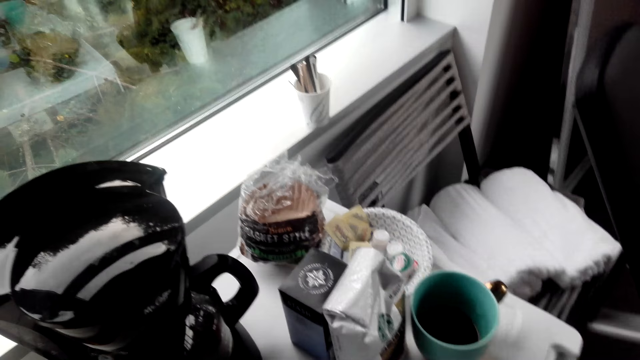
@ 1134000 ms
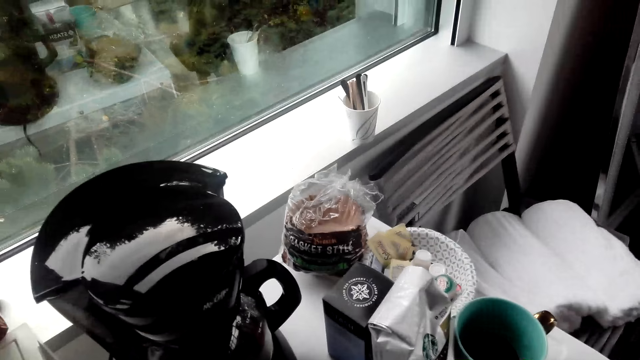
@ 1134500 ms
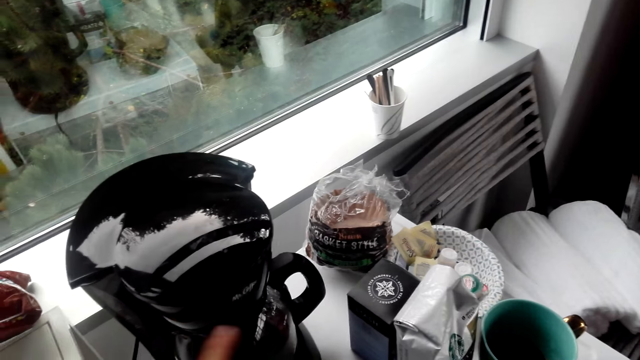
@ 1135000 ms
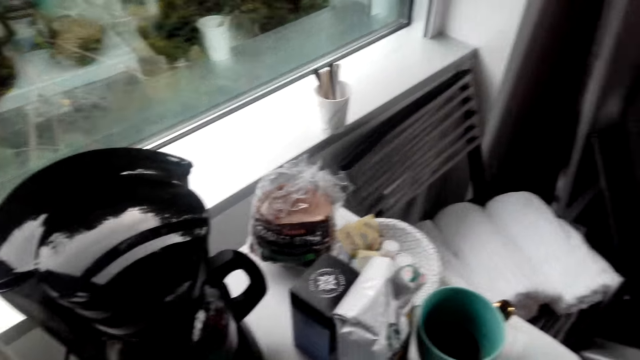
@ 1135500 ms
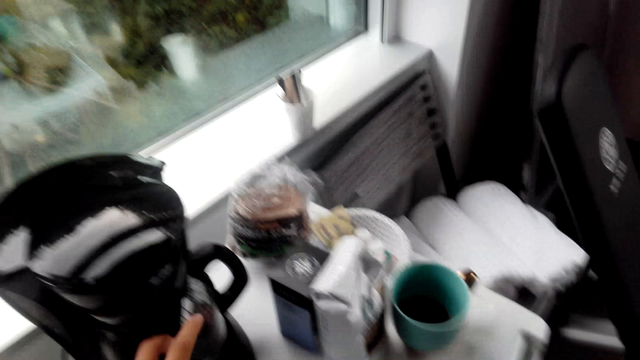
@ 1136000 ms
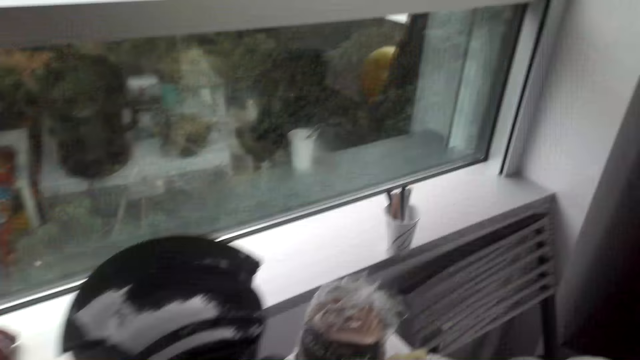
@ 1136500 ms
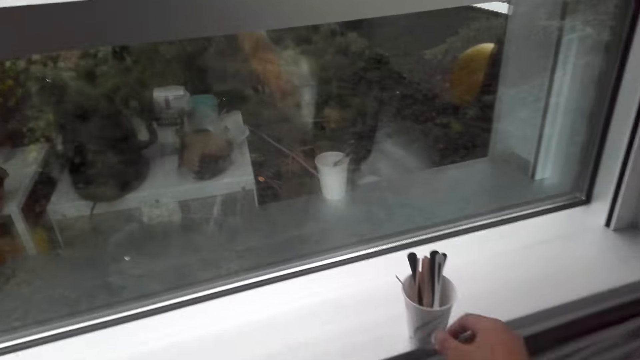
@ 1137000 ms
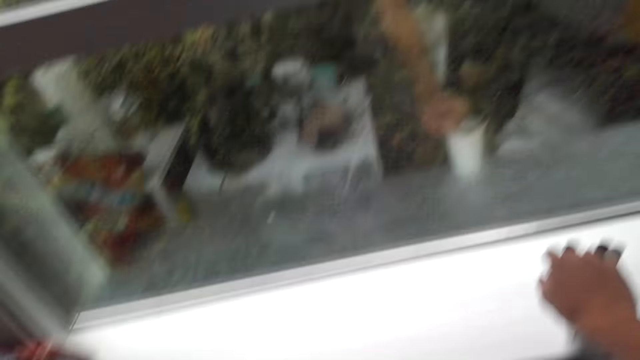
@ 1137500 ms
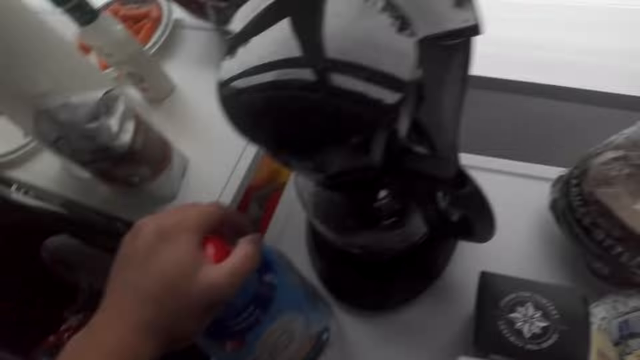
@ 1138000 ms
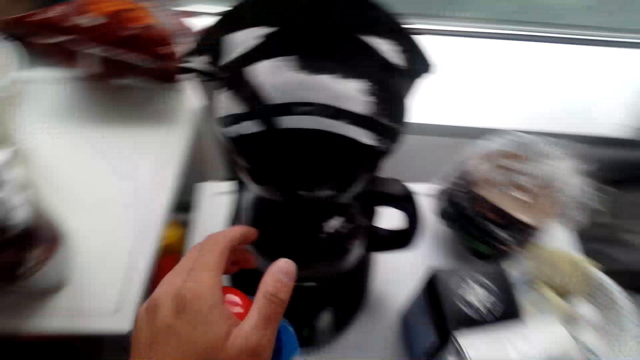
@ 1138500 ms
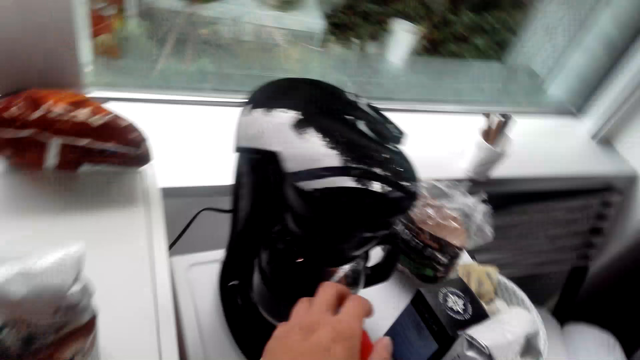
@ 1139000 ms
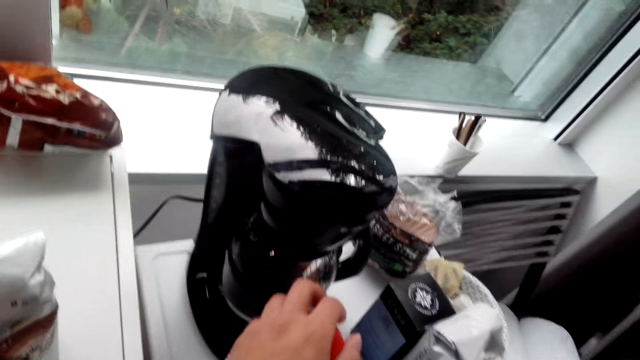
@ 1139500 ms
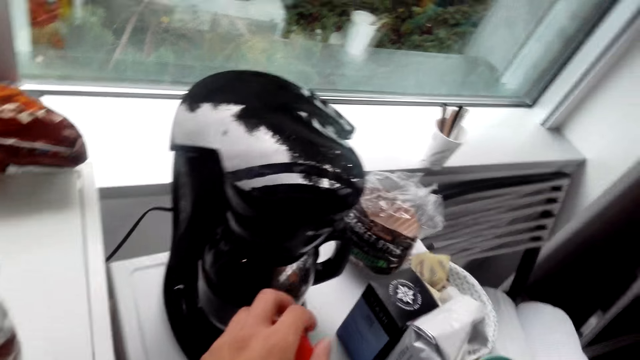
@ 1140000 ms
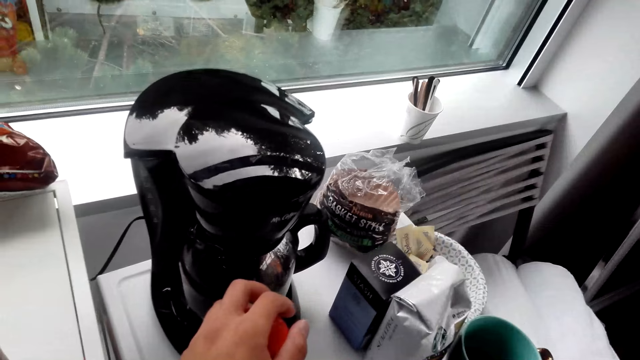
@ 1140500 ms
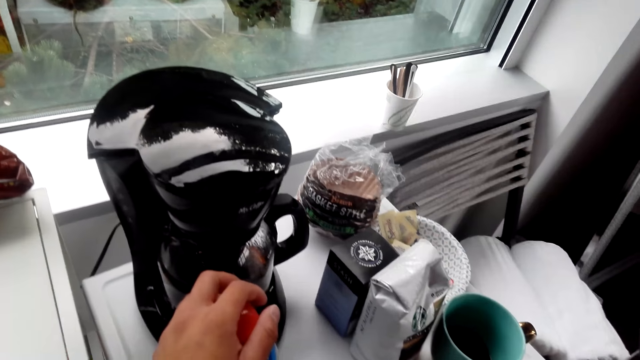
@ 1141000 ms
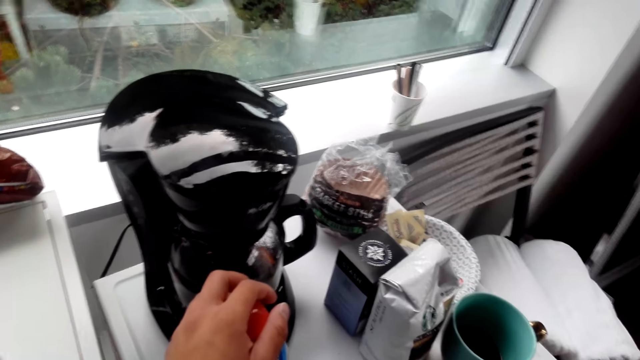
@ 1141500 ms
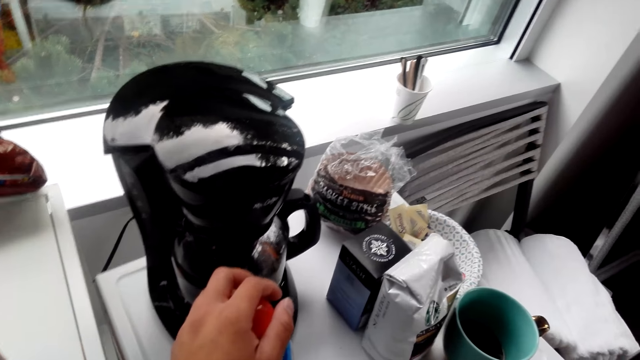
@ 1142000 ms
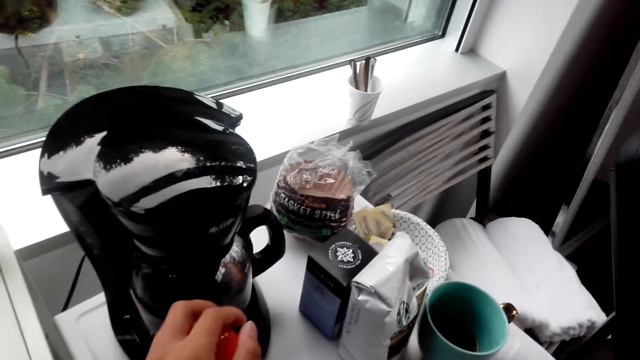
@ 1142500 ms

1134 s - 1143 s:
The camera wearer makes the tea. They converse with a woman. They hold a bottle.

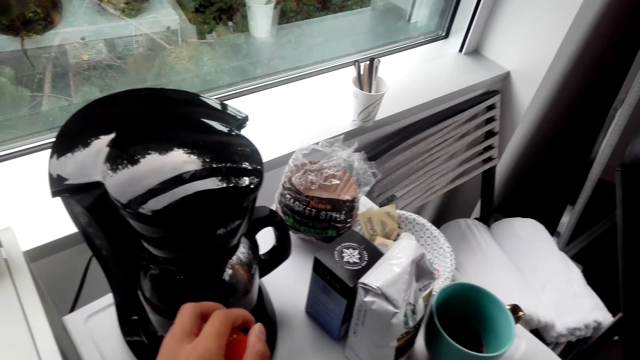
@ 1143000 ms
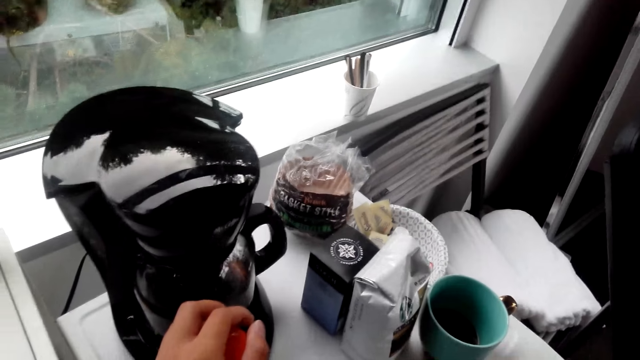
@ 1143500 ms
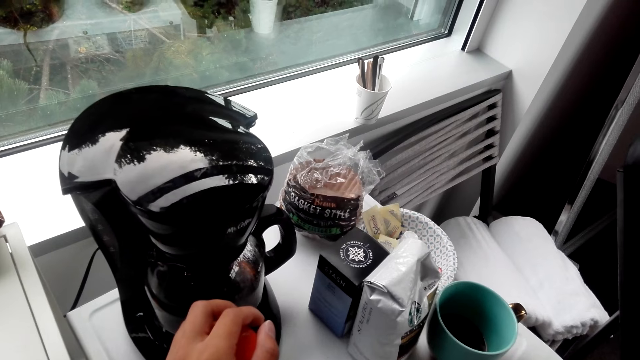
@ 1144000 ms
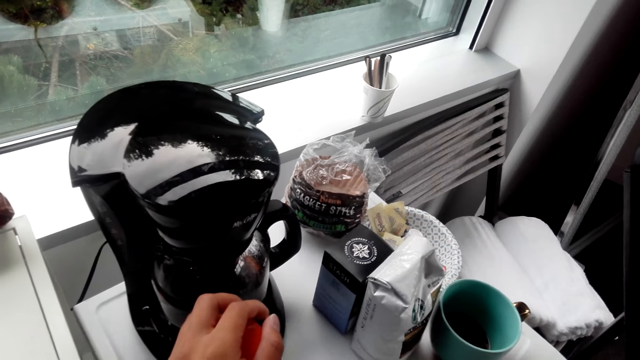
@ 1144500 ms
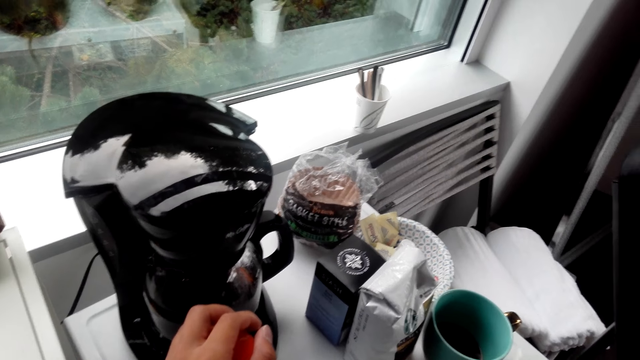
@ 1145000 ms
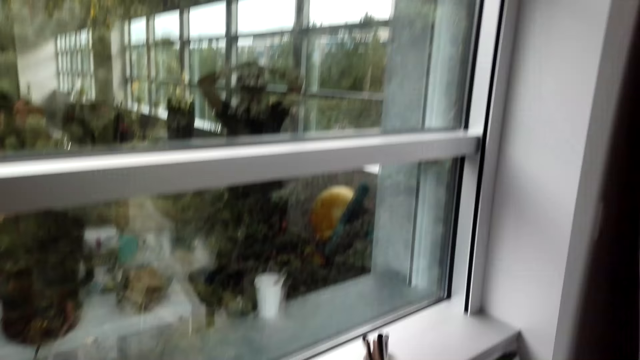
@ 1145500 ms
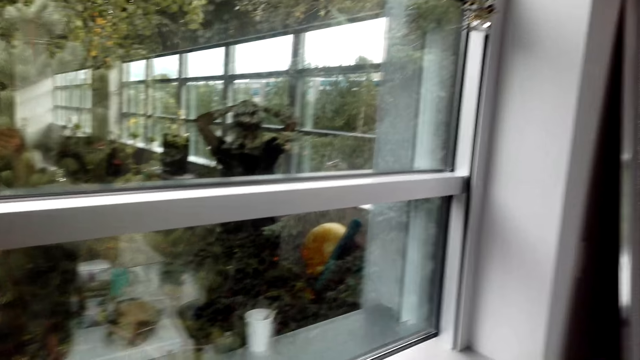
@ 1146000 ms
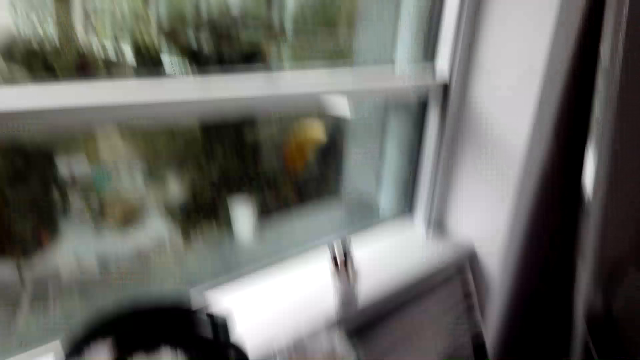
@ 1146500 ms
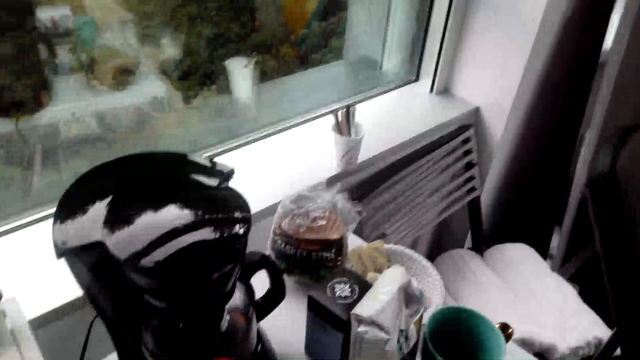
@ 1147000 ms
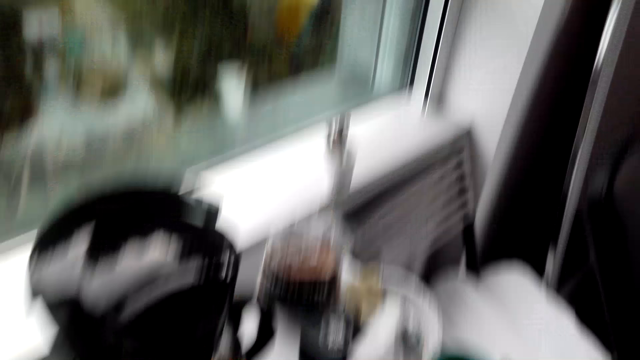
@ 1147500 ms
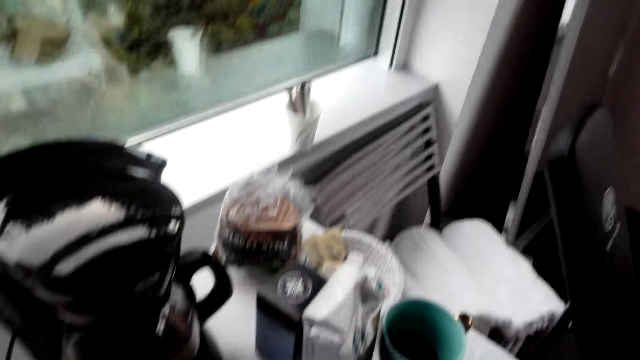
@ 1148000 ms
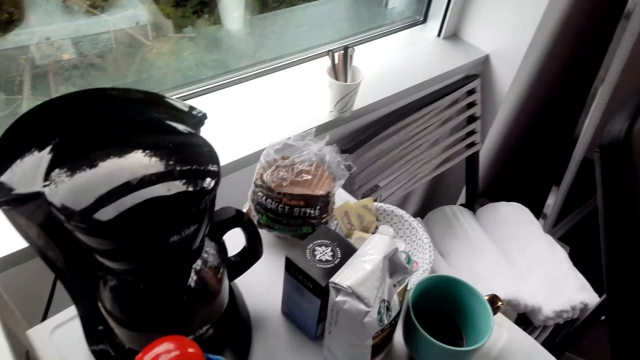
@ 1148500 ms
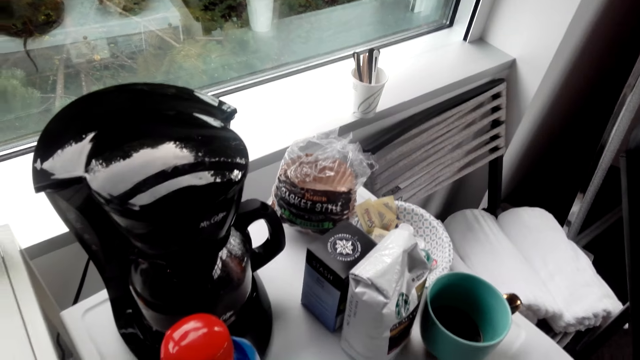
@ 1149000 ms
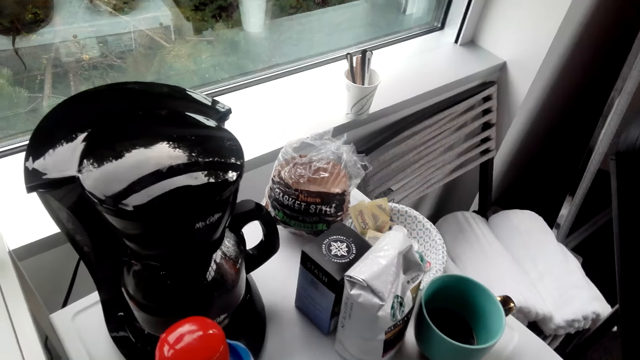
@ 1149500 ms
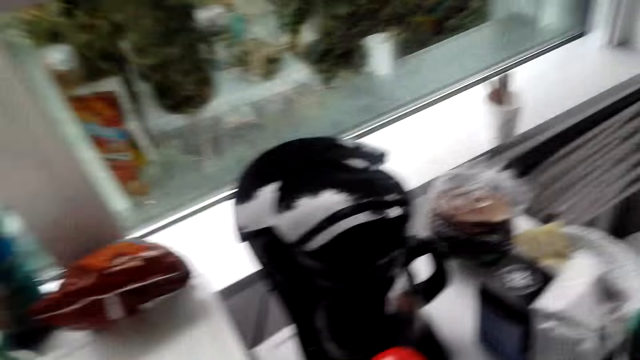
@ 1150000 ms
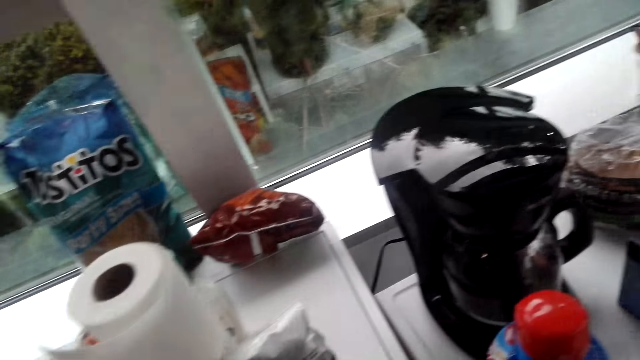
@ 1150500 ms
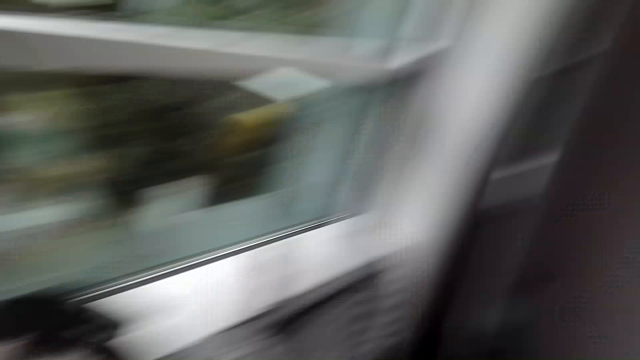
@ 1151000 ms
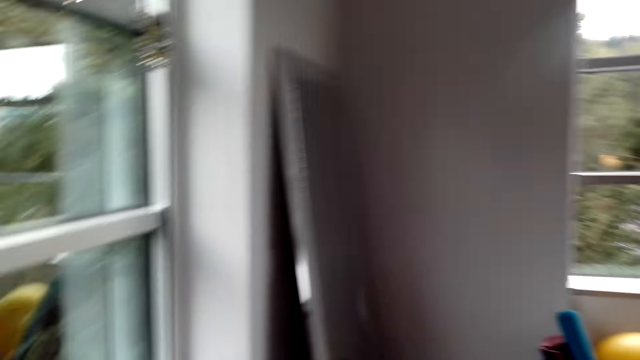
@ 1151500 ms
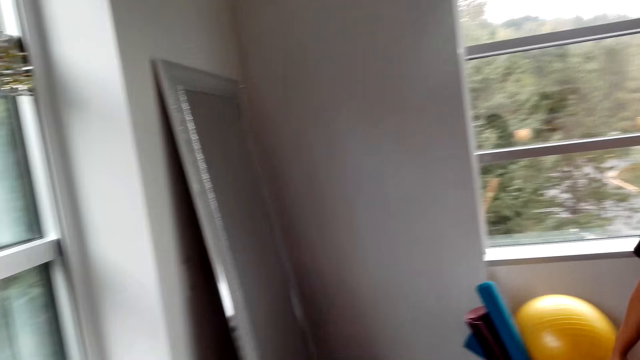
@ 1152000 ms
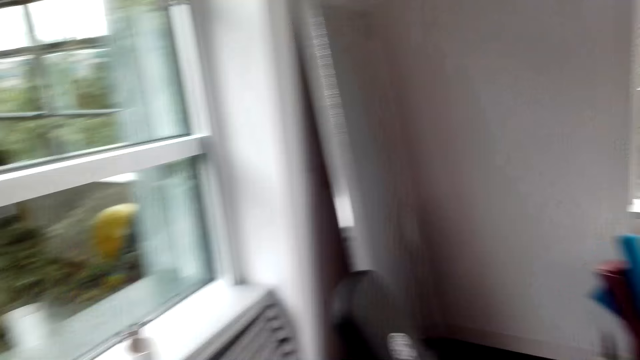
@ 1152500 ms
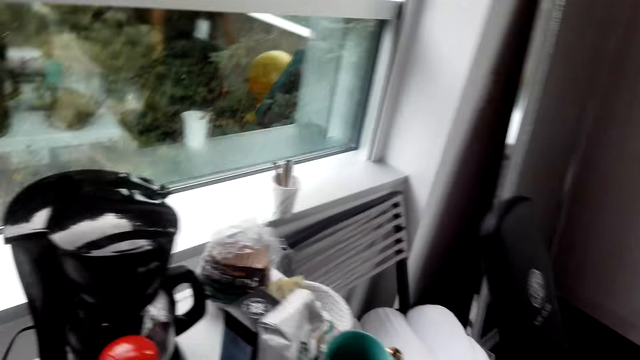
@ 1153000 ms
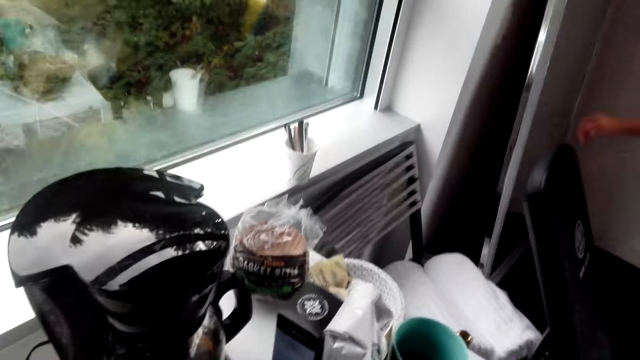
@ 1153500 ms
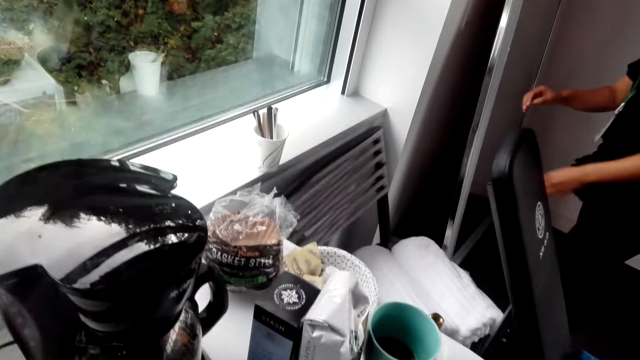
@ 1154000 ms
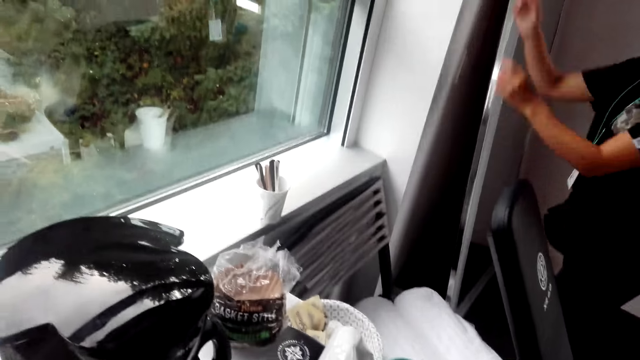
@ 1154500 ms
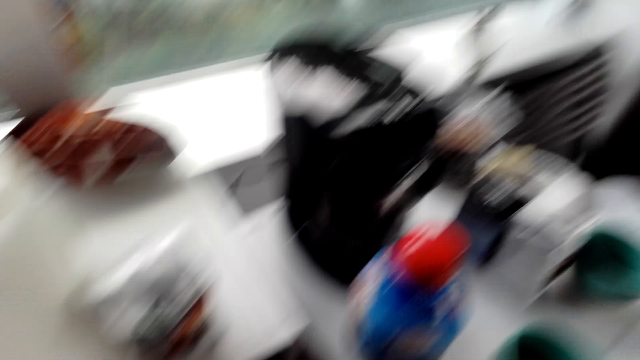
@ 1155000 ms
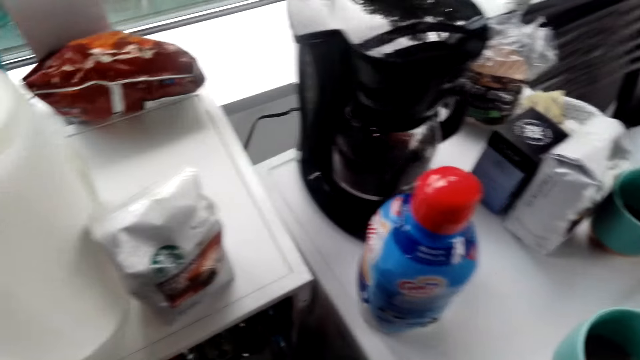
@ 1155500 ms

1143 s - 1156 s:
The camera wearer turns around. A woman converses with the camera wearer. She converses with the camera wearer again. The camera wearer converses with the woman.
